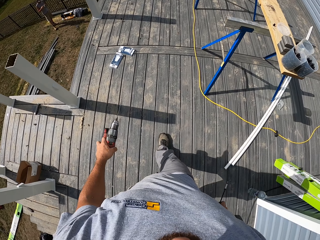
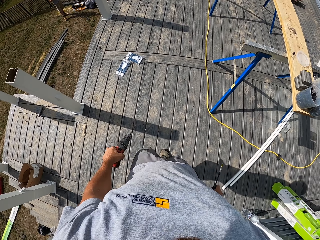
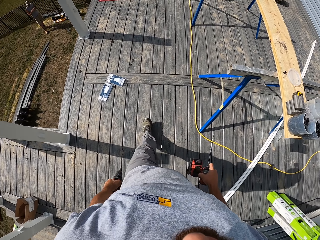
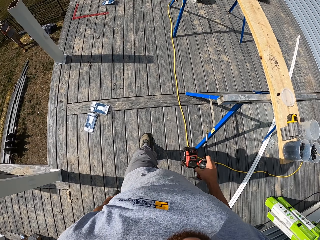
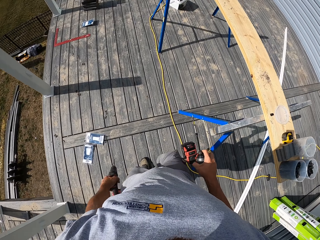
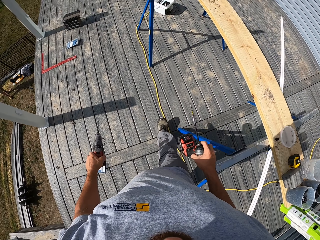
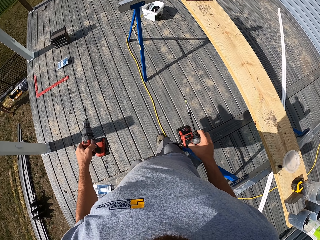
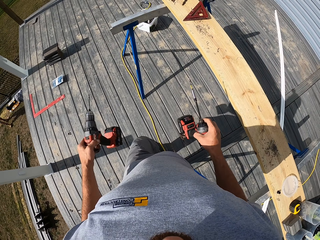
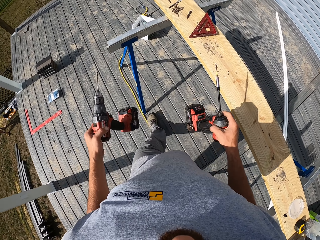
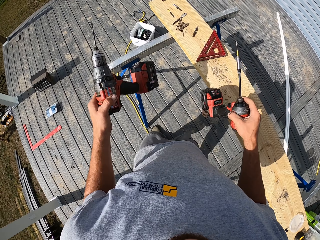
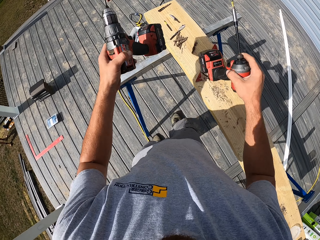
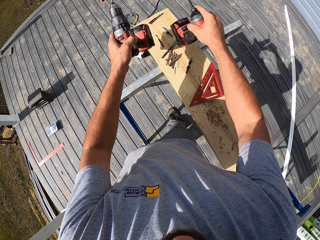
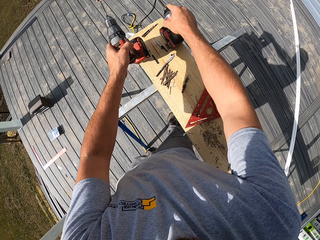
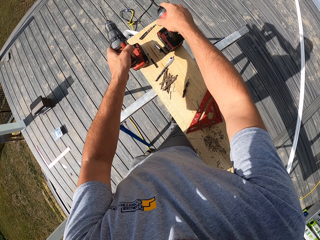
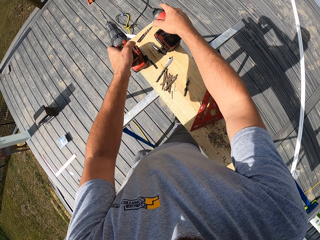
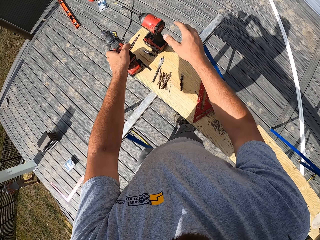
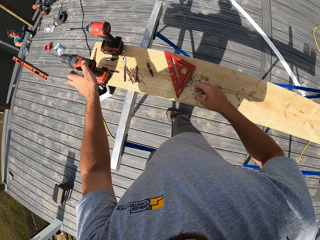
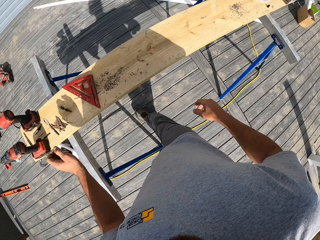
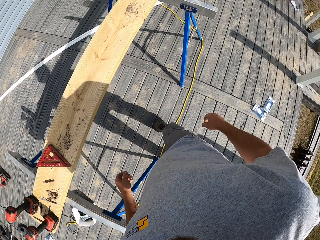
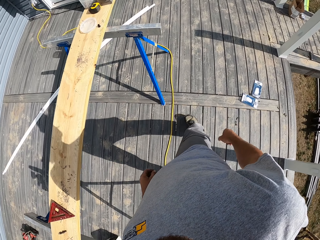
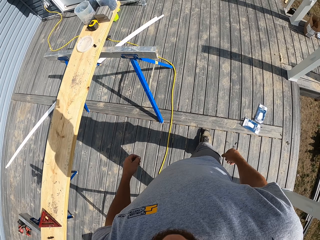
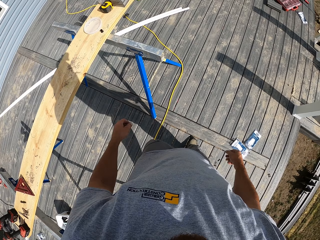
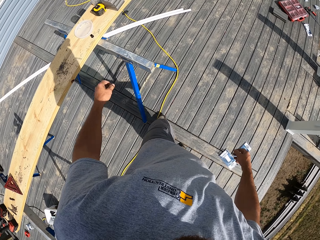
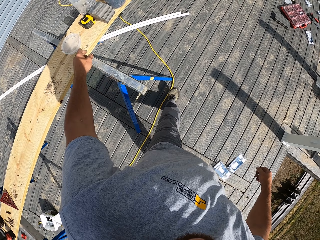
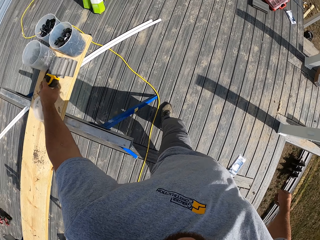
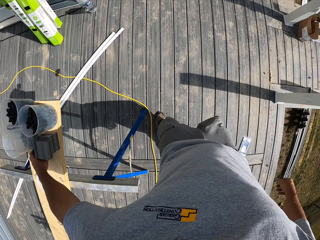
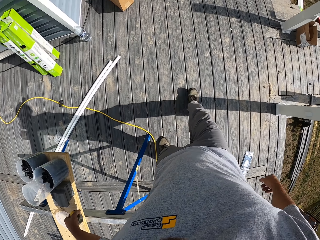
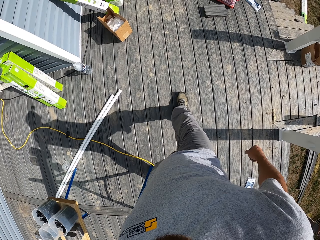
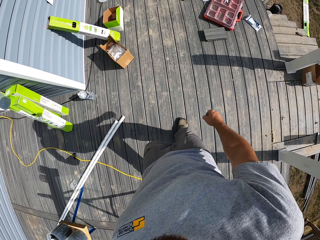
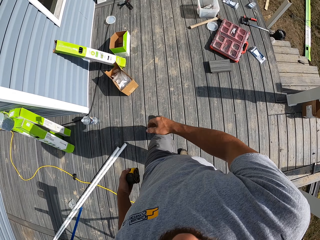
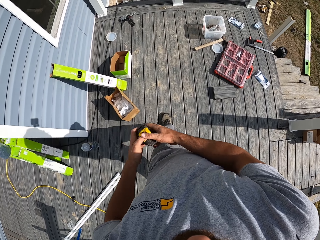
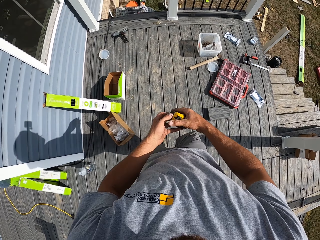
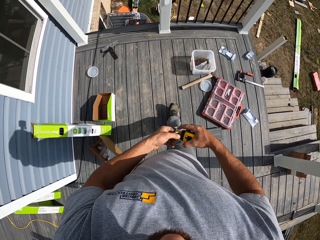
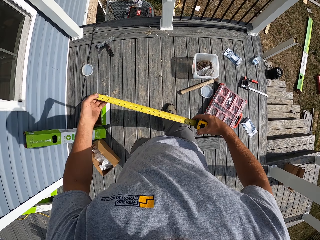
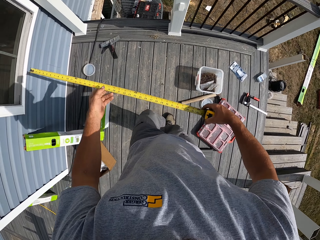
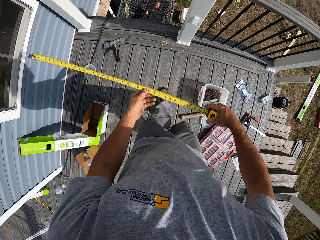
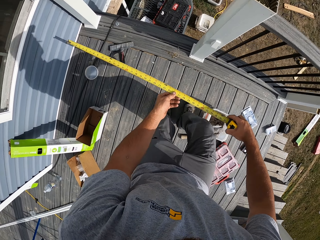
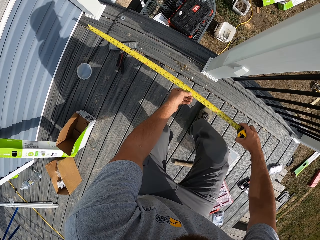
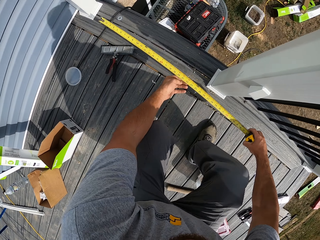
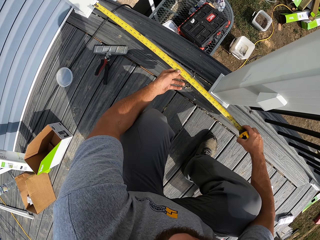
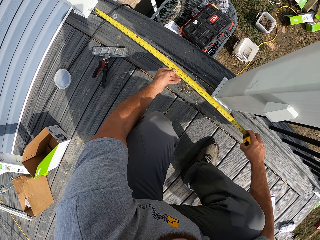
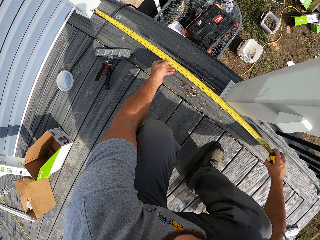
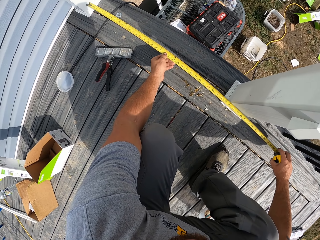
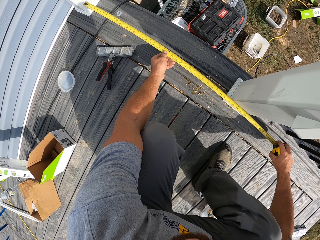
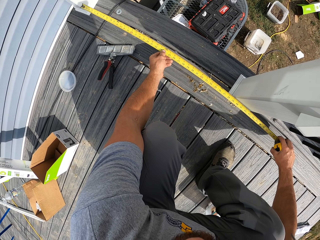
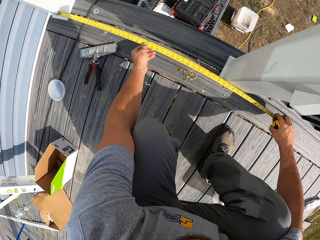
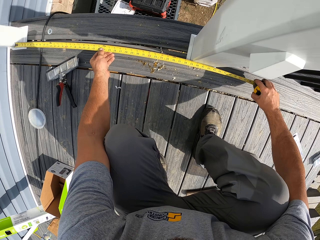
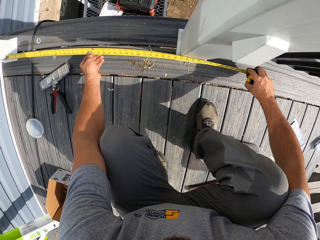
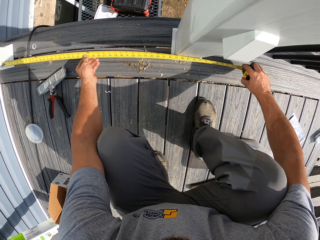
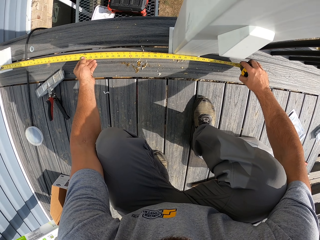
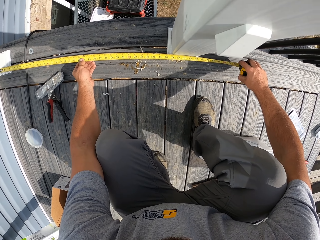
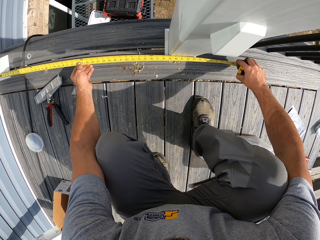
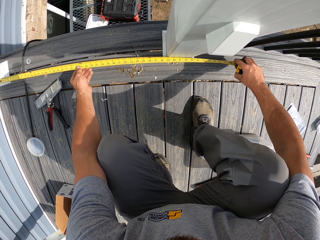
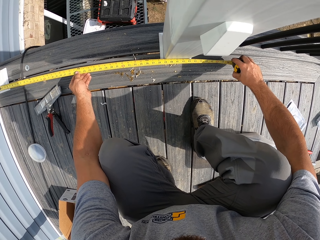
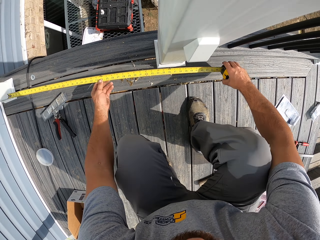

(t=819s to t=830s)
The camera wearer puts the power drills on a wood. They walk on the floor. They pick a measure tape from the wood. They walk on the floor. They measure the wood with the tape measure.

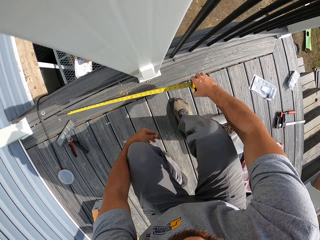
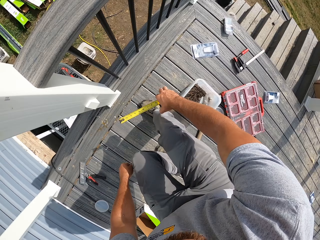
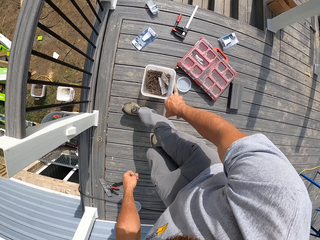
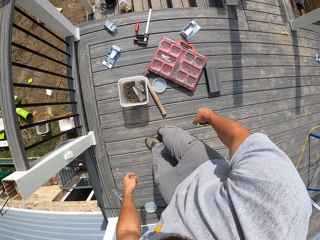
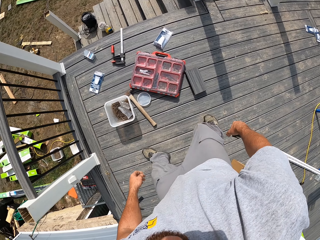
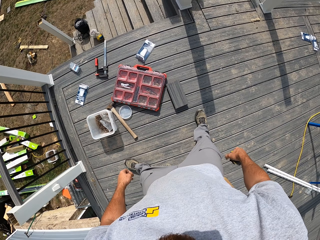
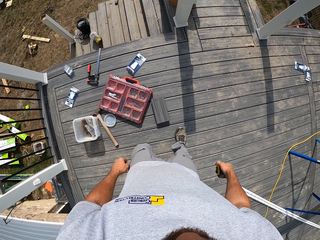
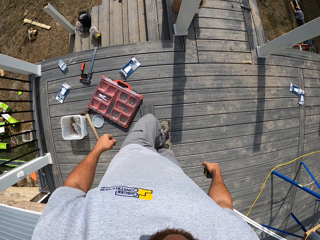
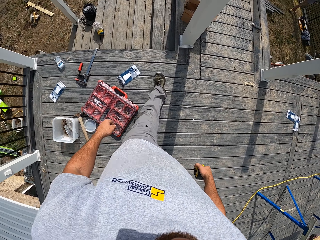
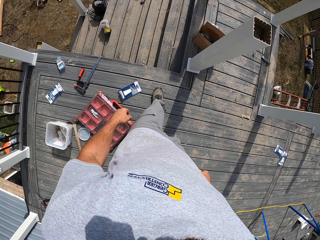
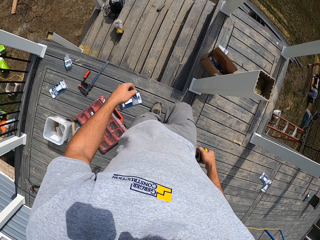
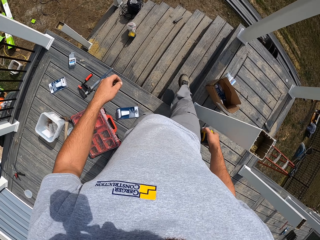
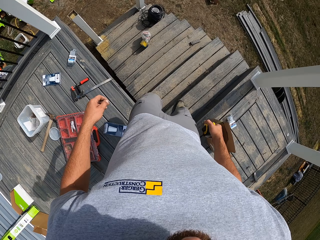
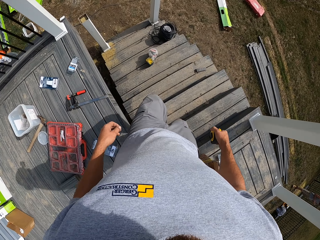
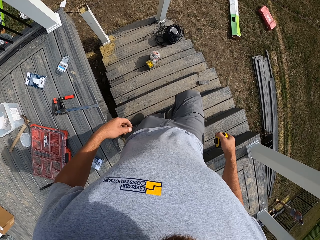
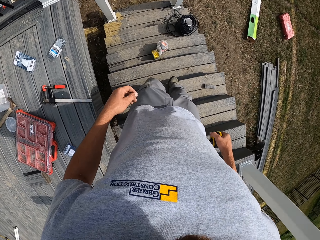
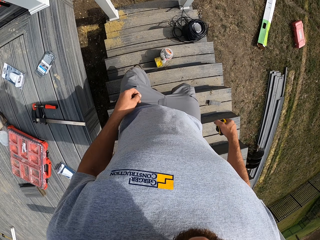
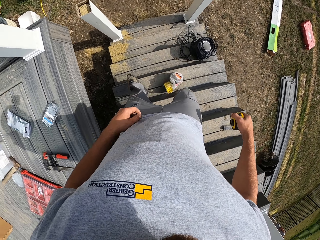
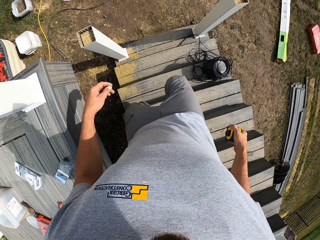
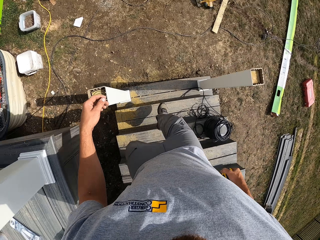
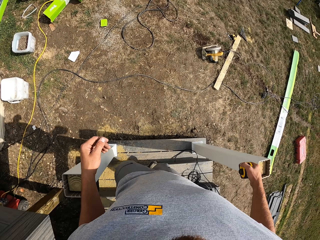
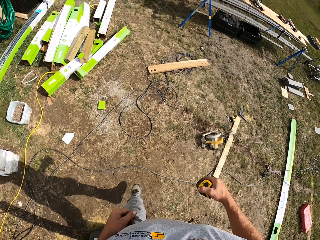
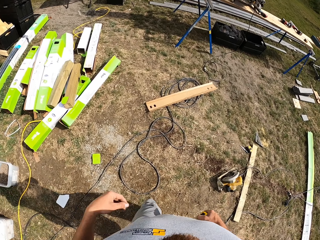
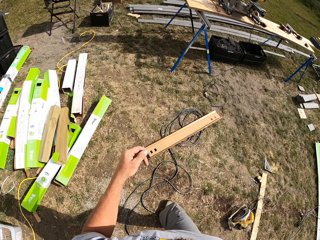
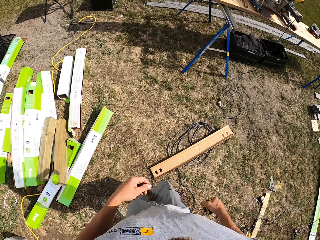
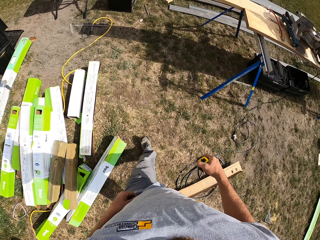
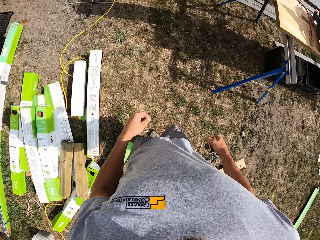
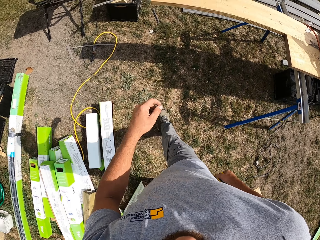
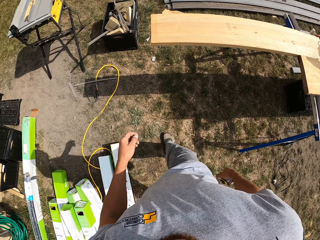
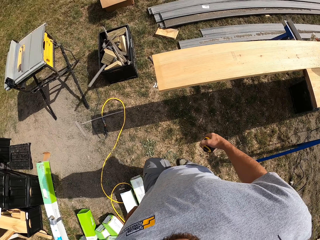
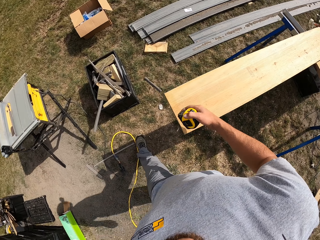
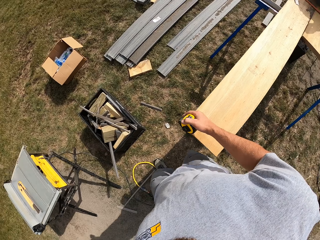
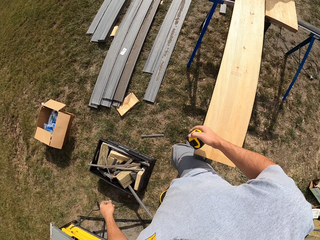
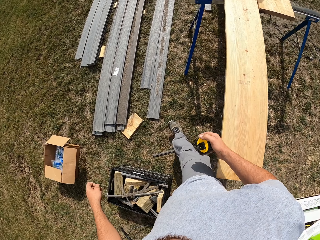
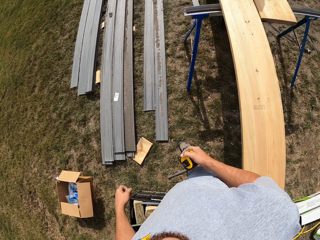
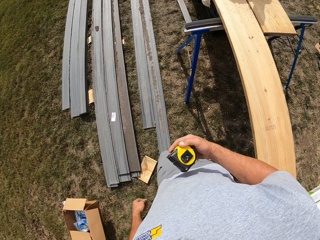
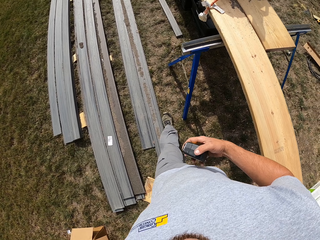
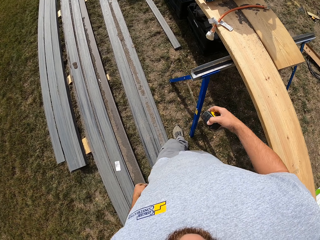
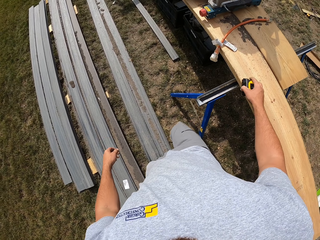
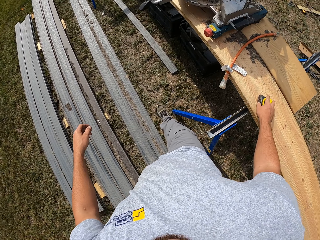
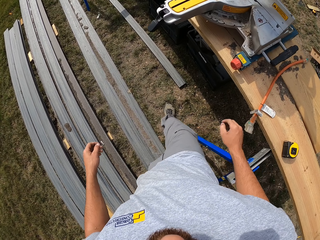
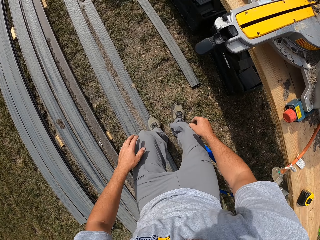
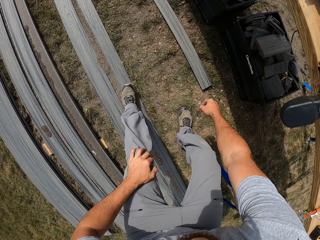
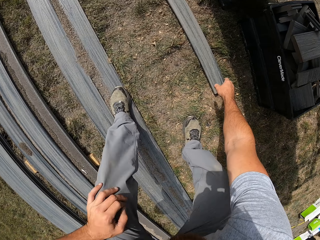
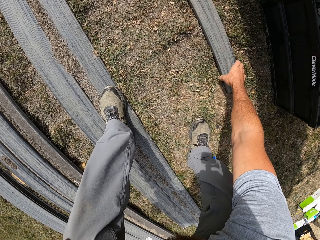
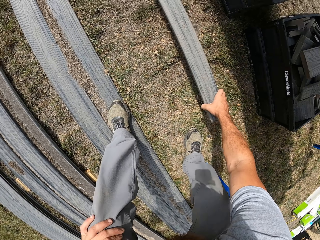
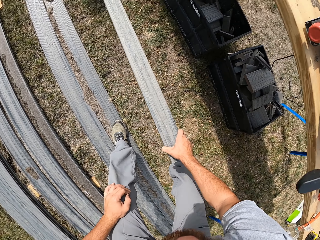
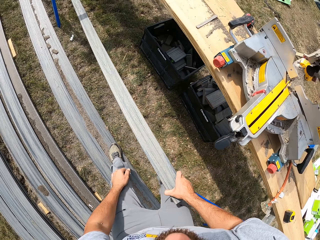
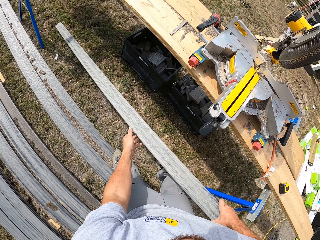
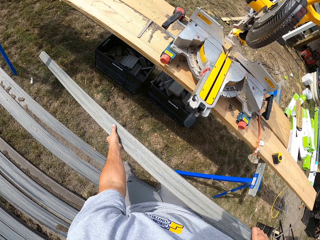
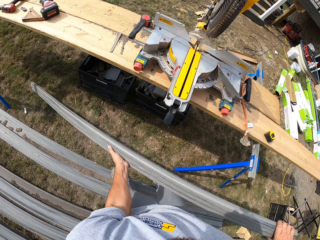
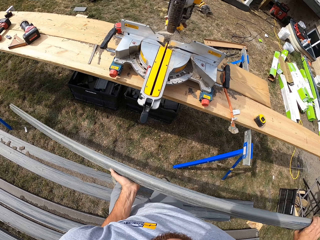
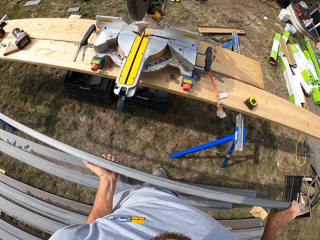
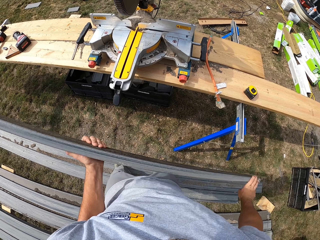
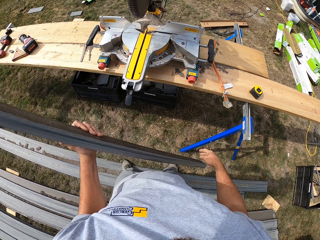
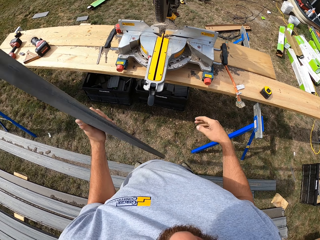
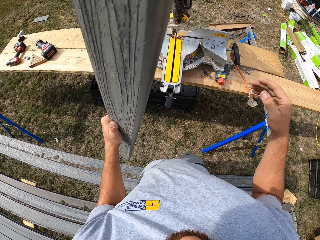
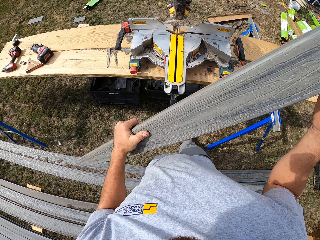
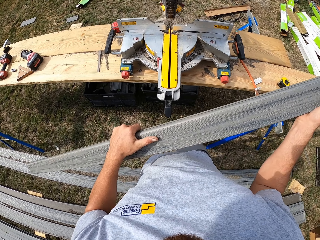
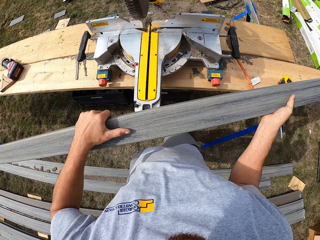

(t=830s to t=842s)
The camera wearer walks on the floor. They walk down the stairs. They walk on the ground. They put the tape measure on a wood. They pick up wood from the ground.
